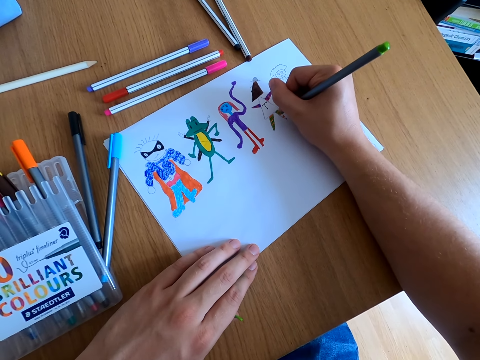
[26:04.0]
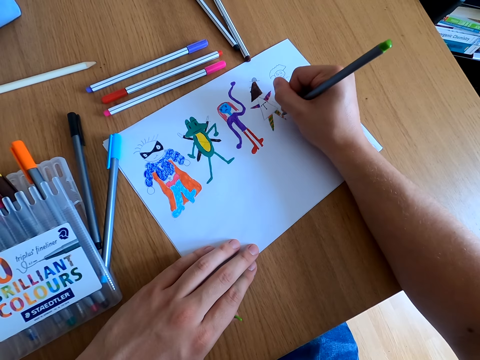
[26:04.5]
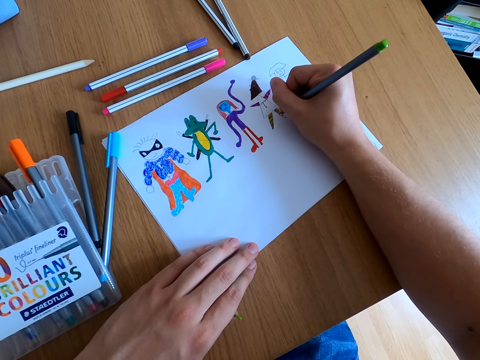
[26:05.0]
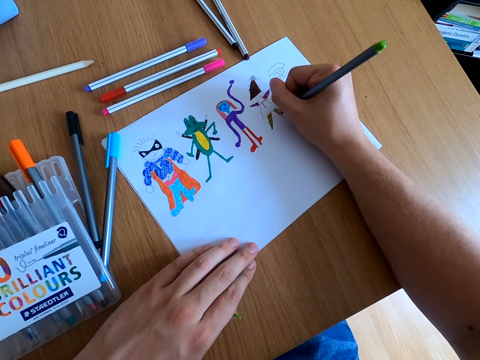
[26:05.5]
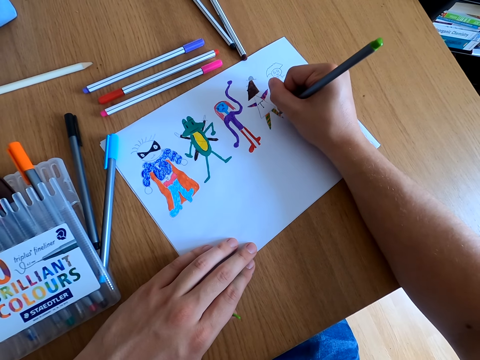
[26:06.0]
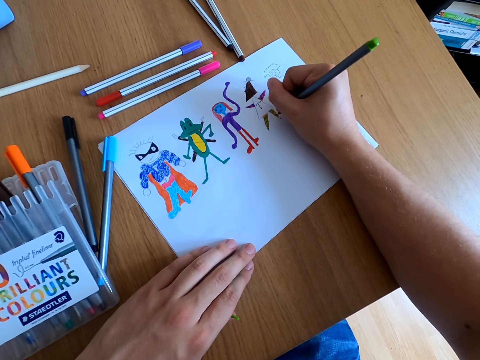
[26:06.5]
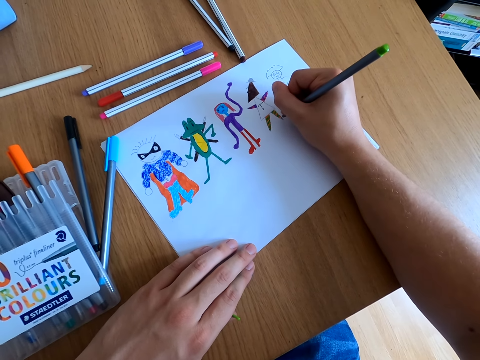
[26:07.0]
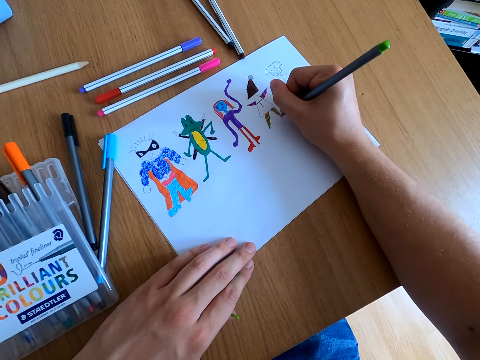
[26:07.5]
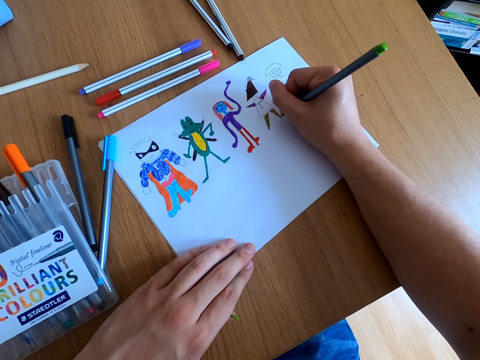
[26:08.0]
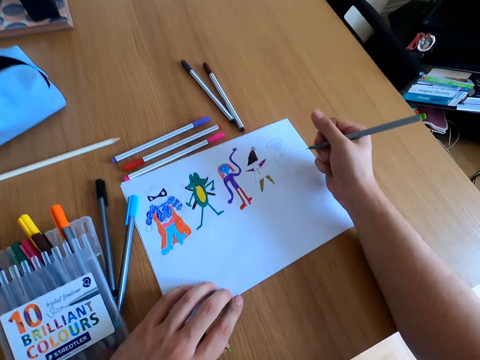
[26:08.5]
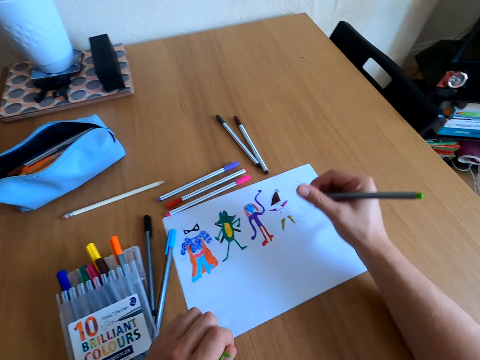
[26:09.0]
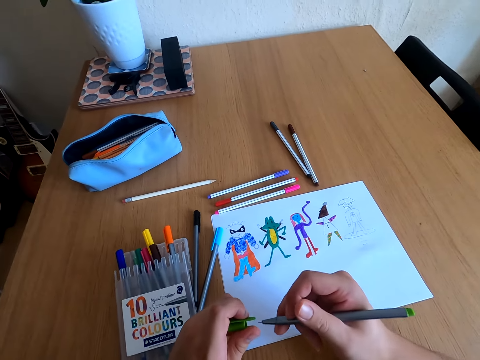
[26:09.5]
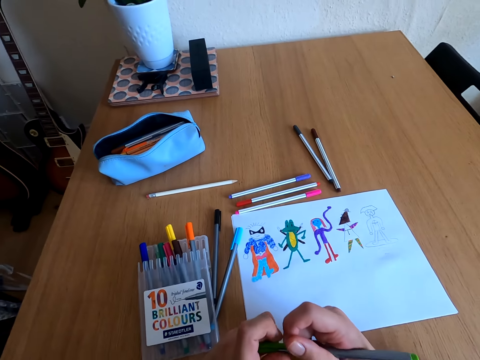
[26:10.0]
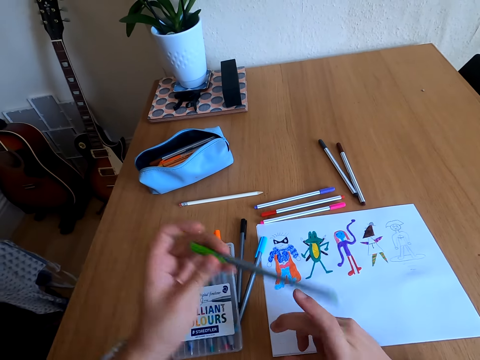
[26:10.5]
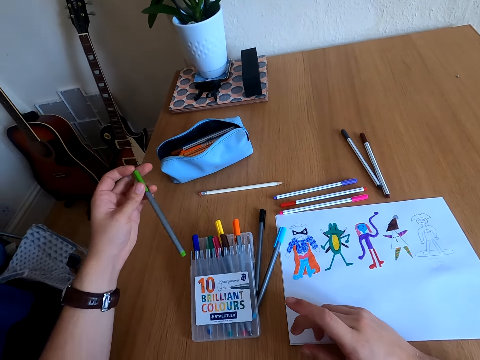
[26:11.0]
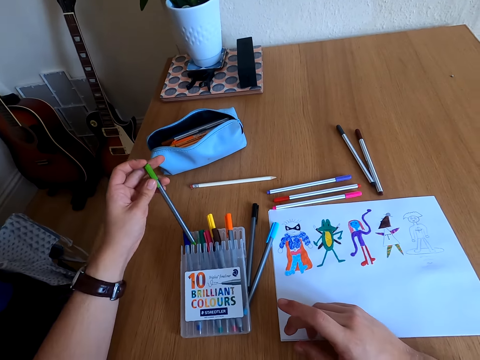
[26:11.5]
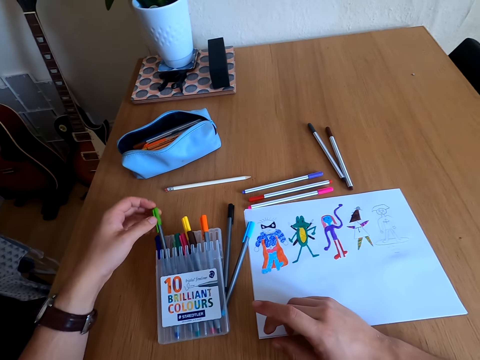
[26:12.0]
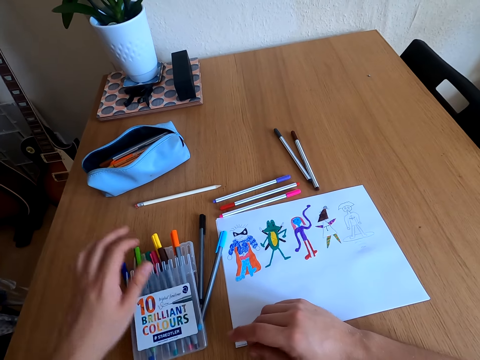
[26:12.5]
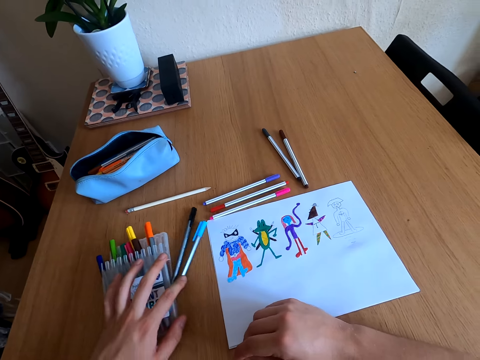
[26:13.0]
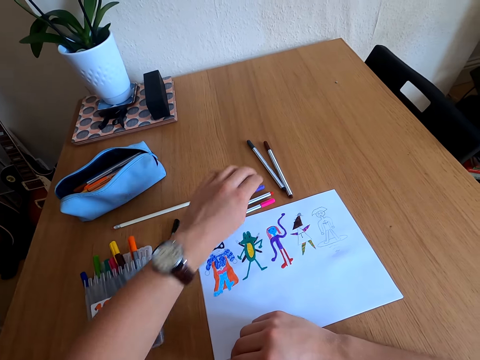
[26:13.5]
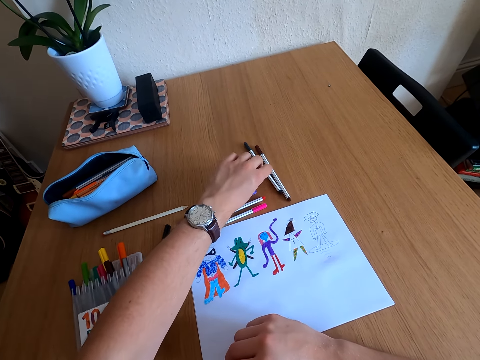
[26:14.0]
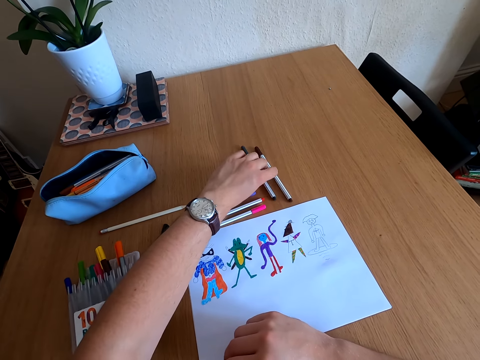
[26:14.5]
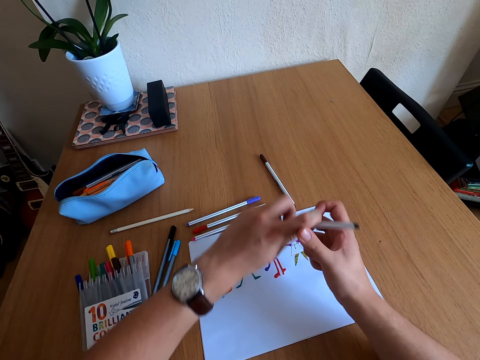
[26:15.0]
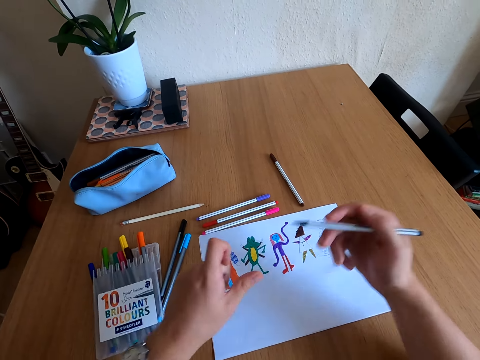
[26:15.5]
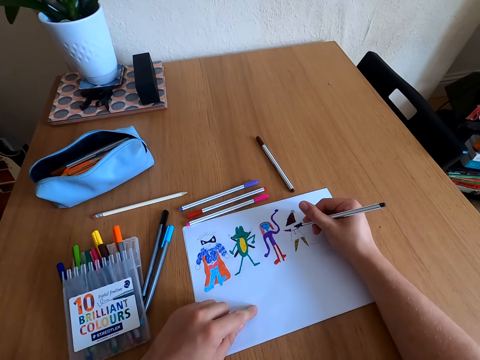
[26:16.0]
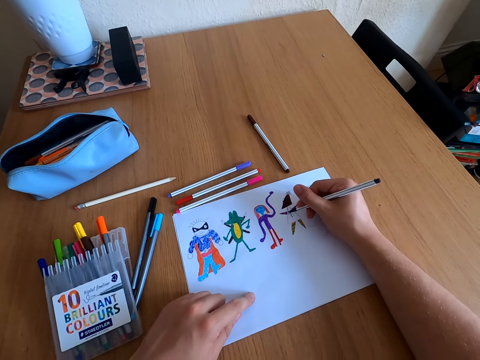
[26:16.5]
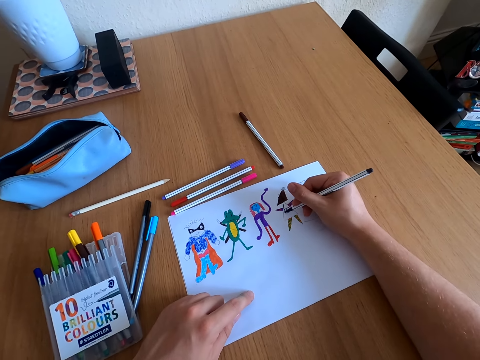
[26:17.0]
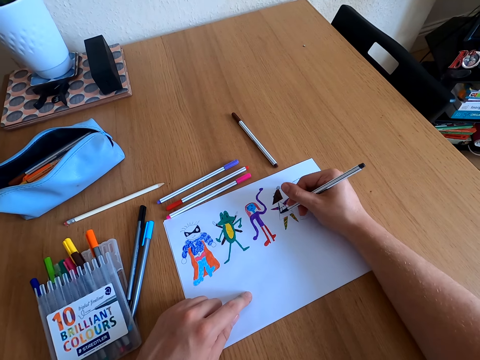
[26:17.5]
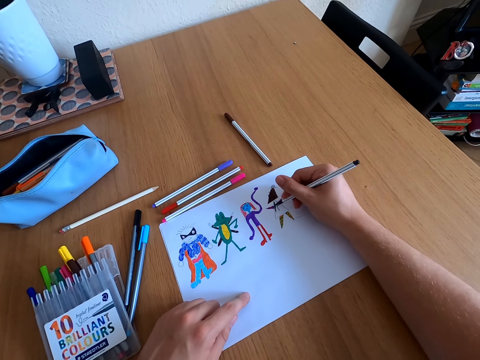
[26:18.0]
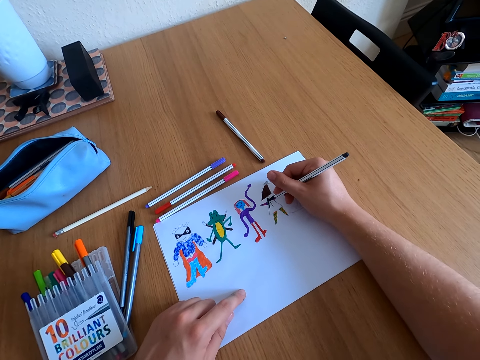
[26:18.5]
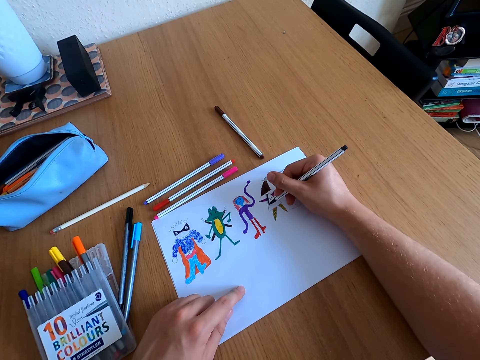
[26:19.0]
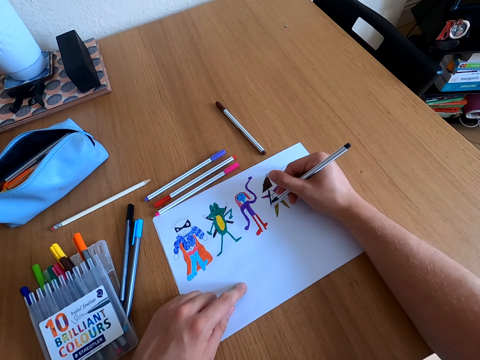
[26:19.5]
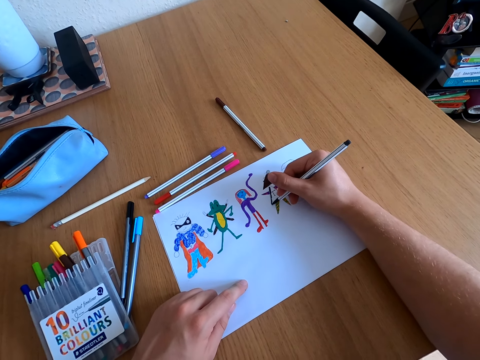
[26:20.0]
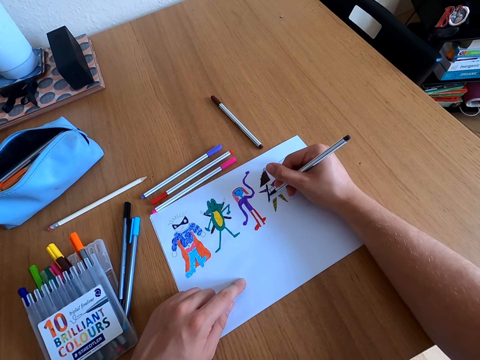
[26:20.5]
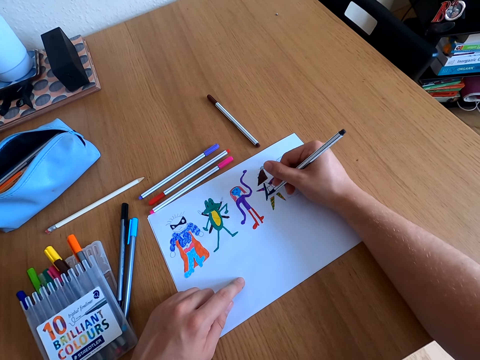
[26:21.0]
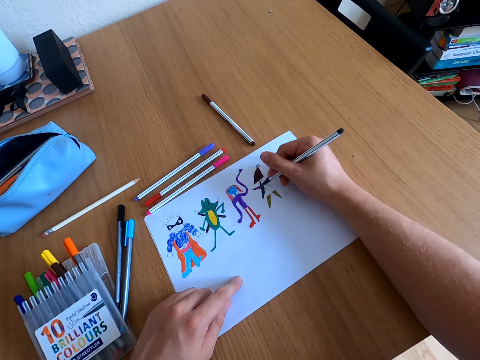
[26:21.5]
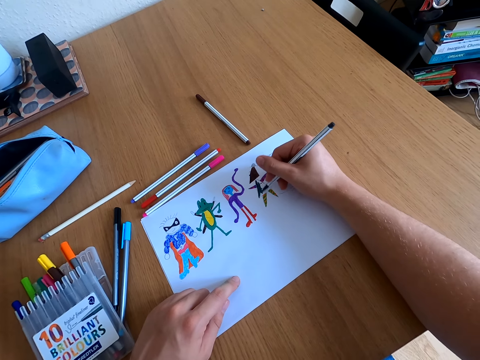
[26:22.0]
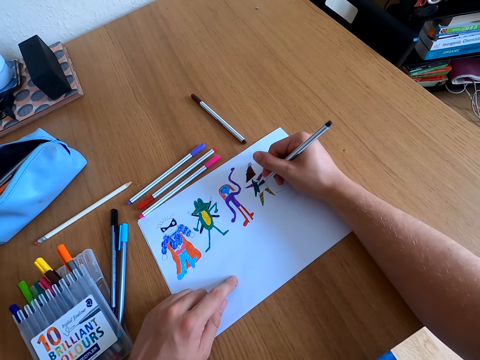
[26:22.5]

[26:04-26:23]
The camera wearer looks at the drawing. They close the color pen lid. They sigh. They place the color pen in the kit. They move the pen kit on the table. They pick up a color pen, open the color pen lid, and color the drawing.

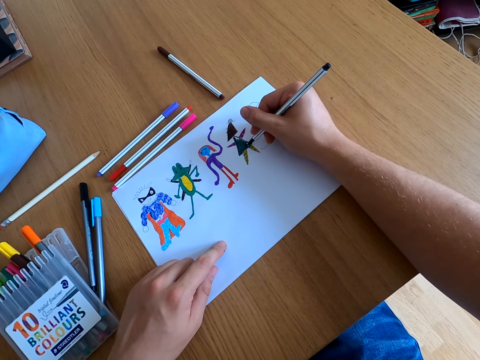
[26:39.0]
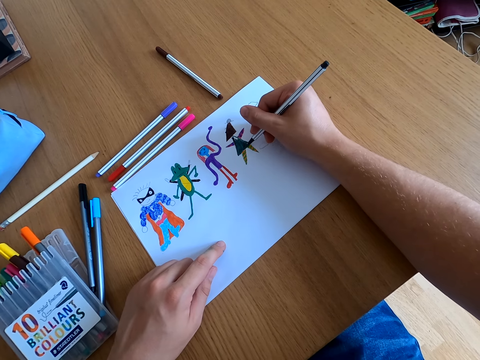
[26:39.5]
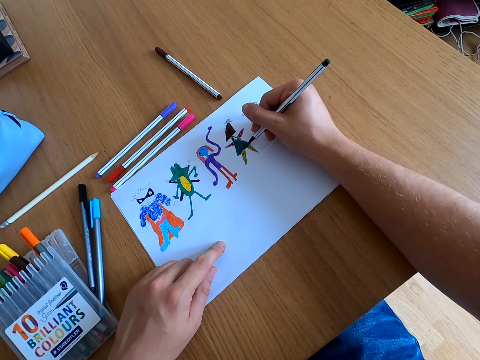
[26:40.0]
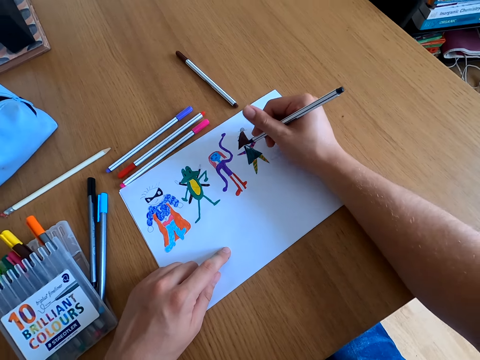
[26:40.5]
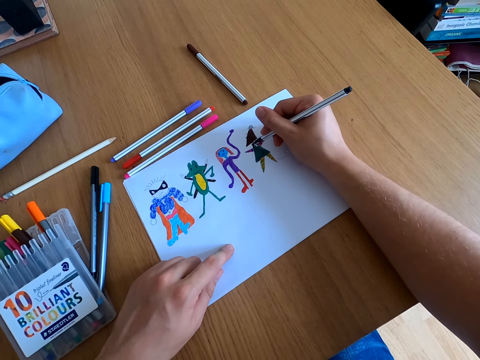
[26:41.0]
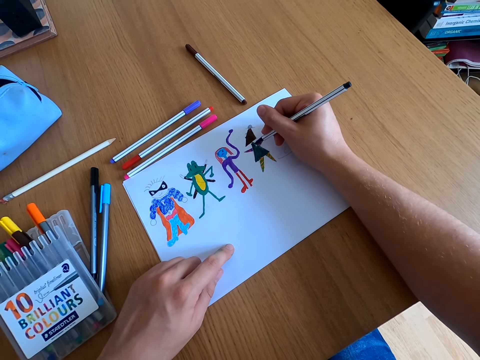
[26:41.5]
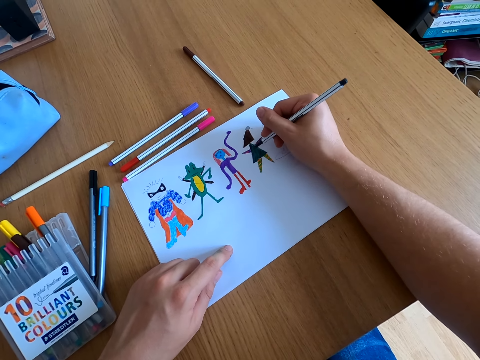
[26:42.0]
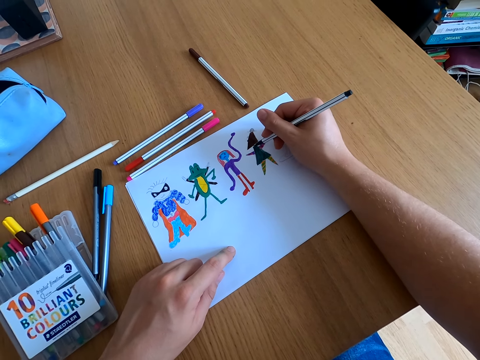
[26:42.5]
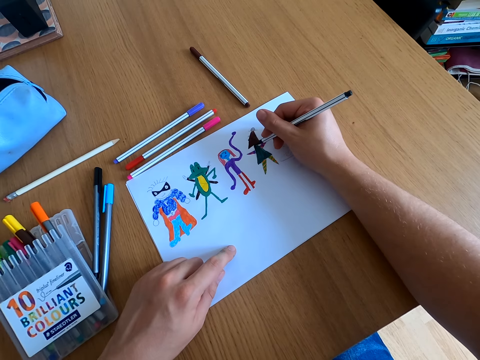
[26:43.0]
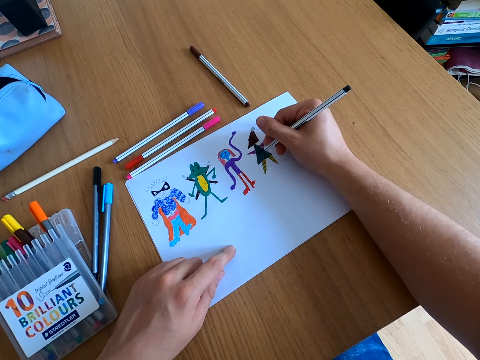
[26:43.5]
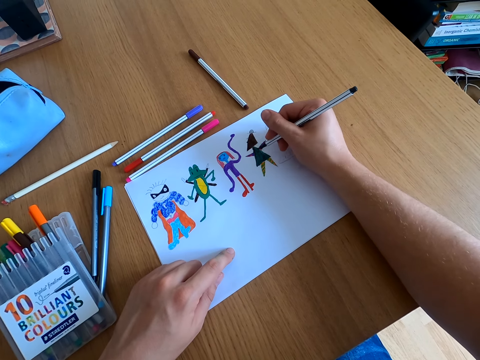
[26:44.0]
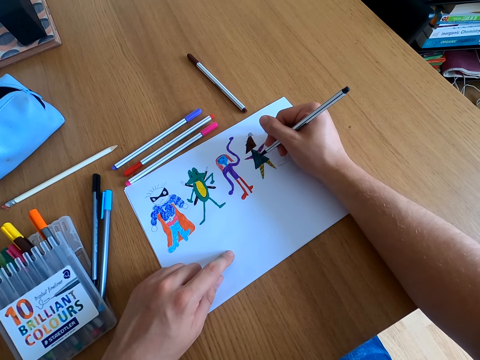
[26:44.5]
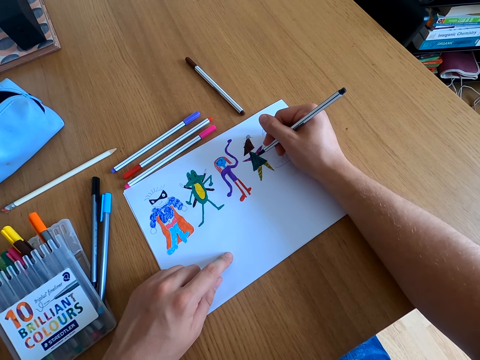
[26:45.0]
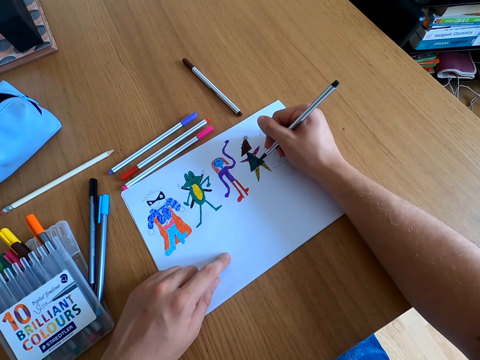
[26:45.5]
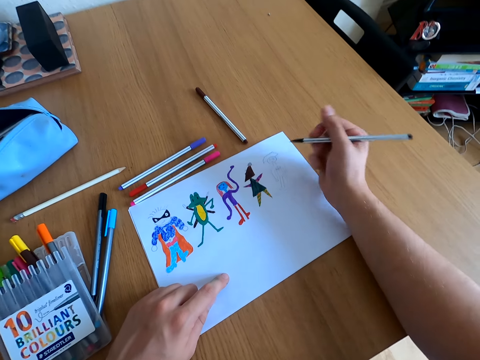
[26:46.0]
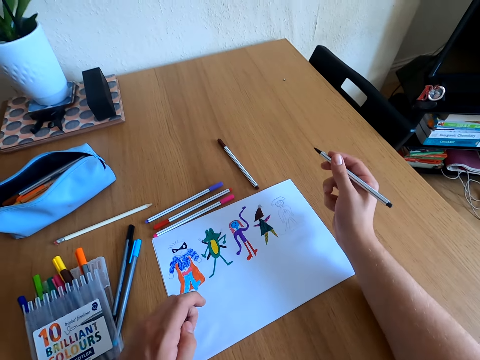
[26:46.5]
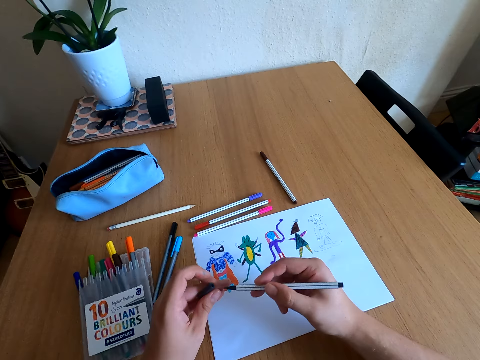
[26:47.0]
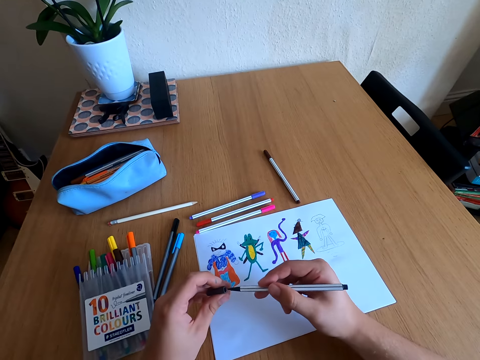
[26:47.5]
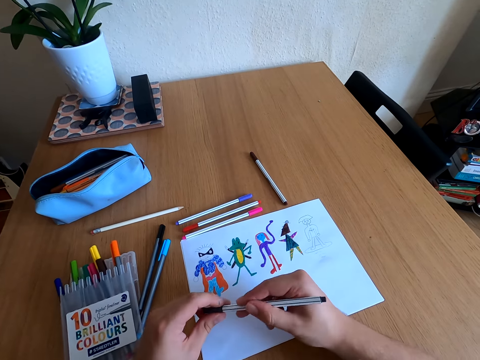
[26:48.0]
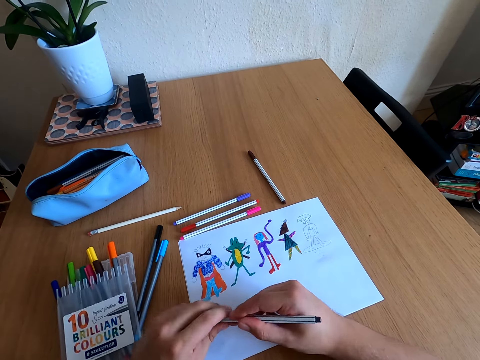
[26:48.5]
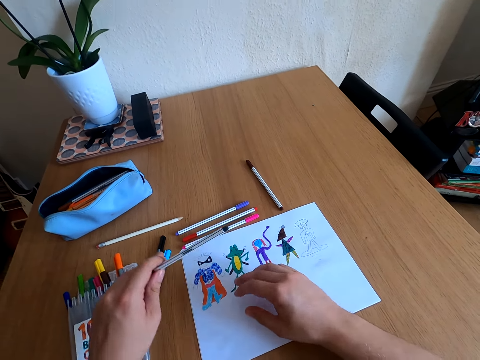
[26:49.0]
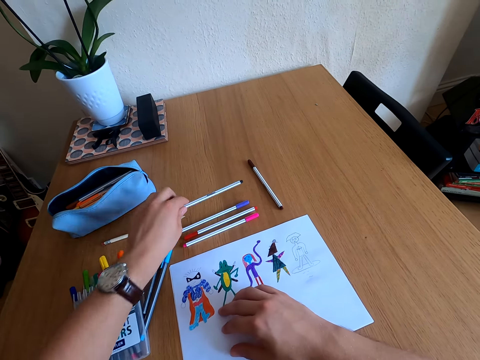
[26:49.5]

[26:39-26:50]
The camera wearer starts to draw. They look at the drawing. They close the color pen lid.
